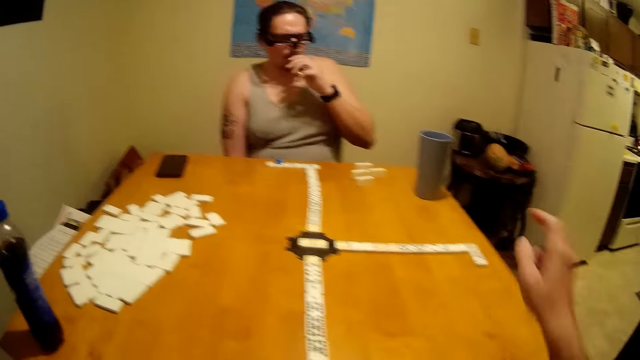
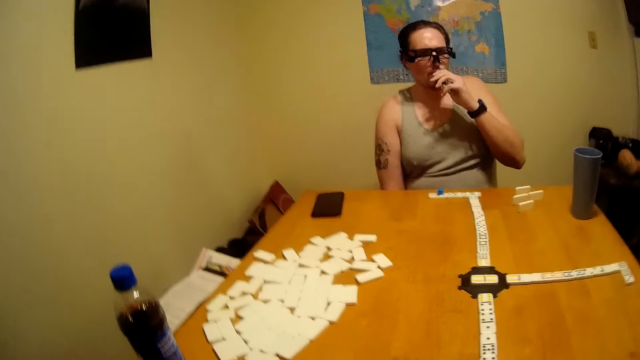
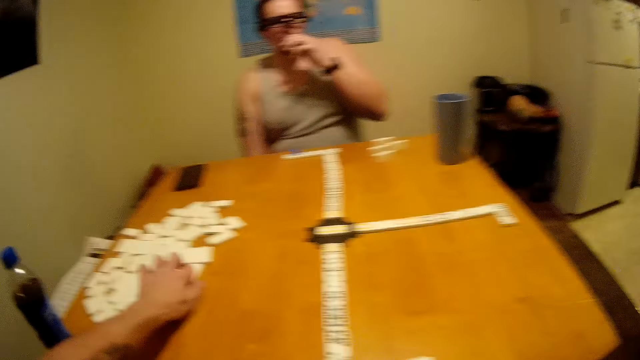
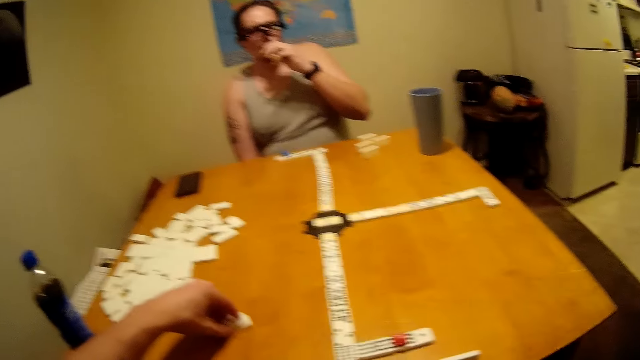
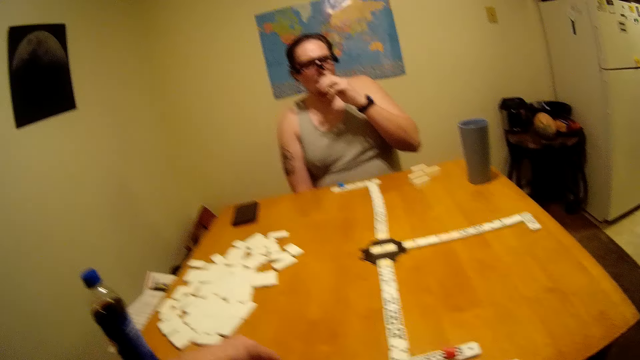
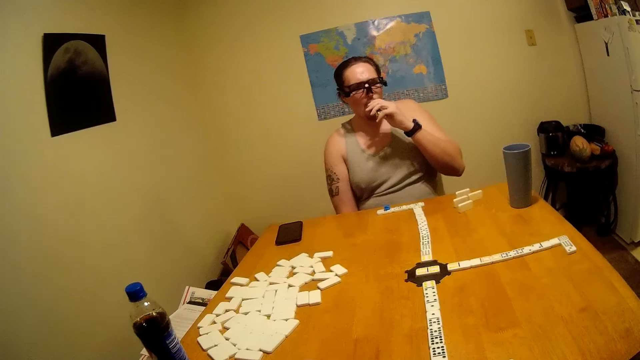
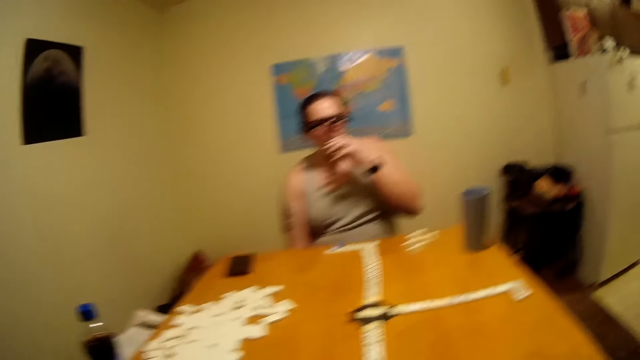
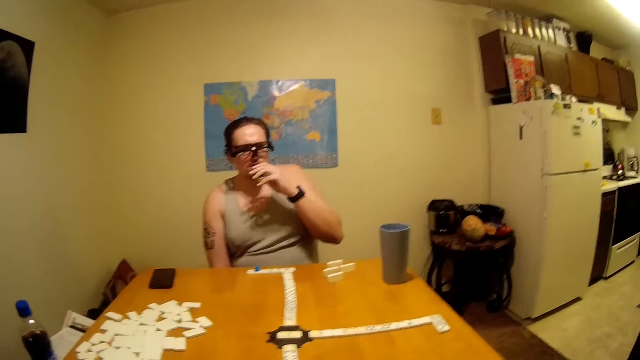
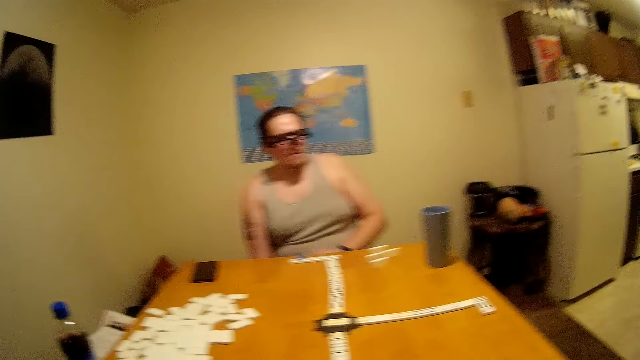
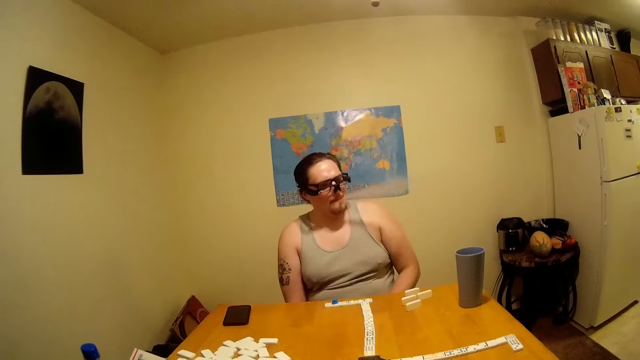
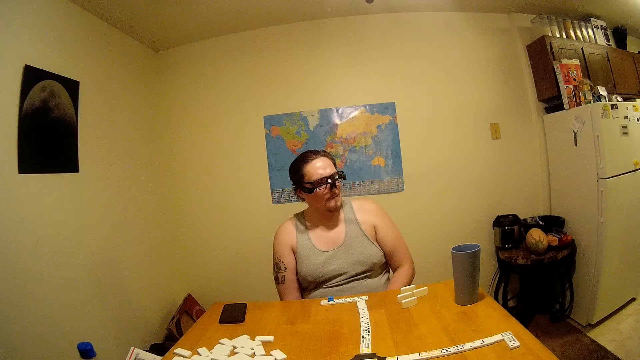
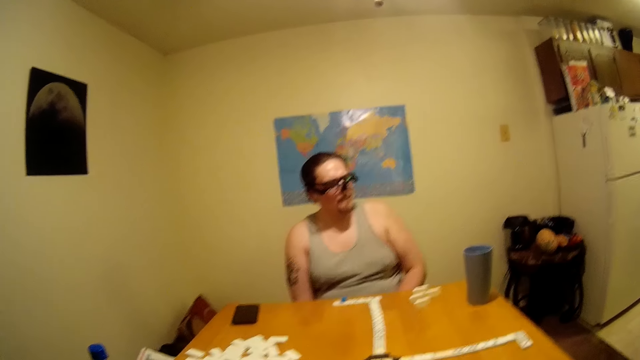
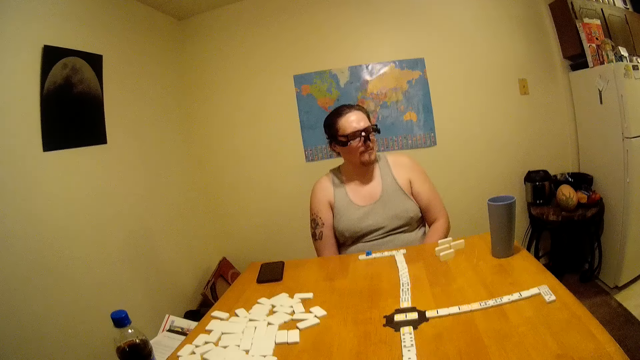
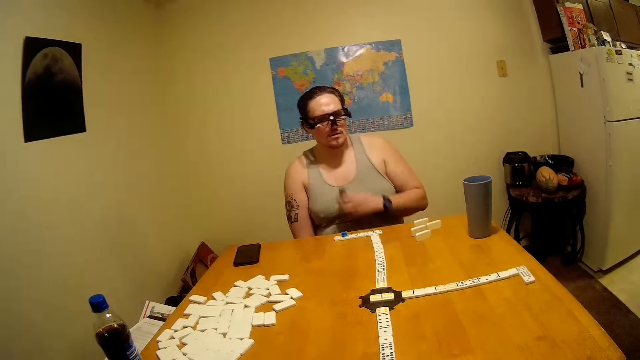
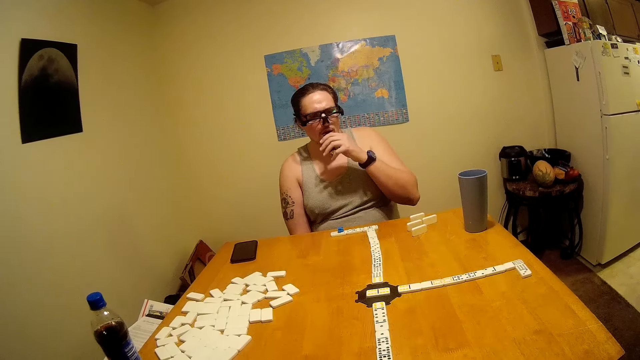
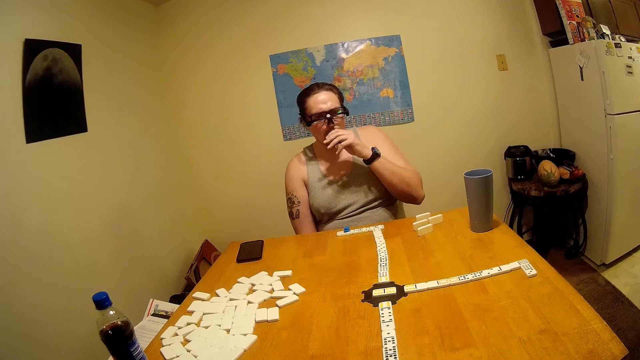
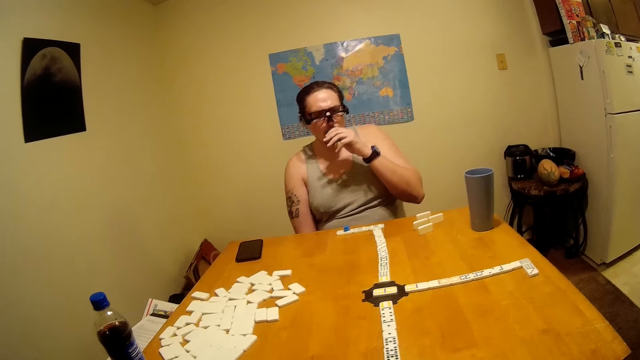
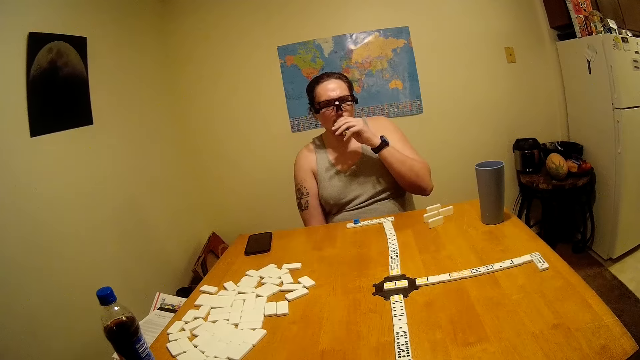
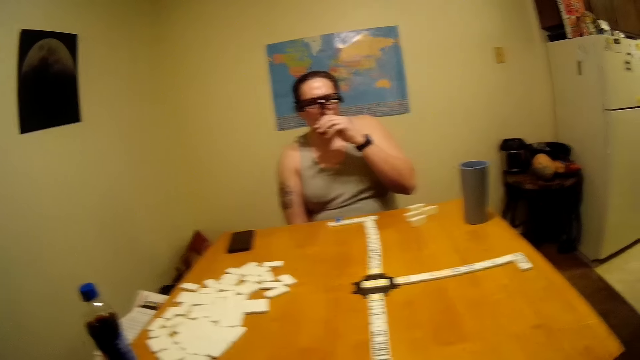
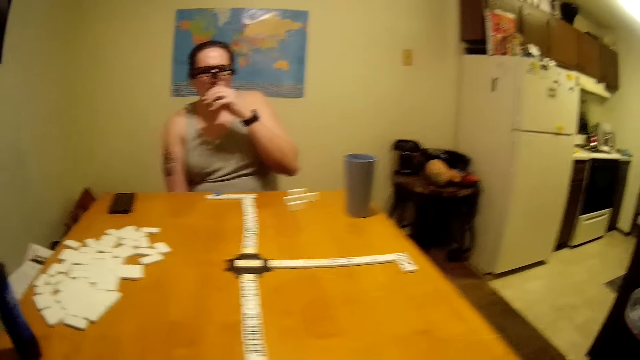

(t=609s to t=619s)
The man smokes something and sniffs something. The camera wearer points on the dominoes. They speak, pick up the dominoes, and pull a domino. The man smokes something. The camera wearer joins the domino. The man sniffs something, places his hand on his lap, and lowers his hand. He smokes something and sniffs something.

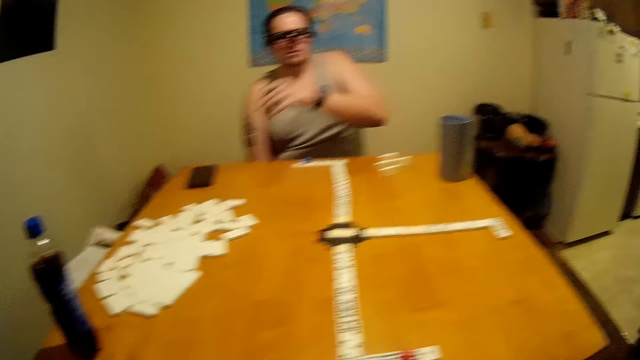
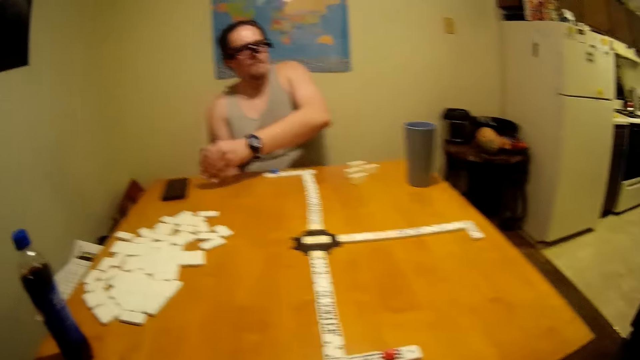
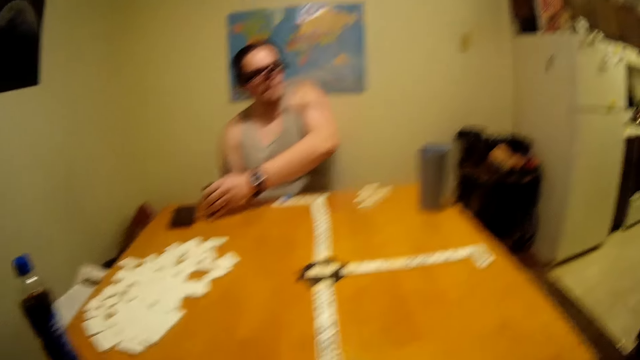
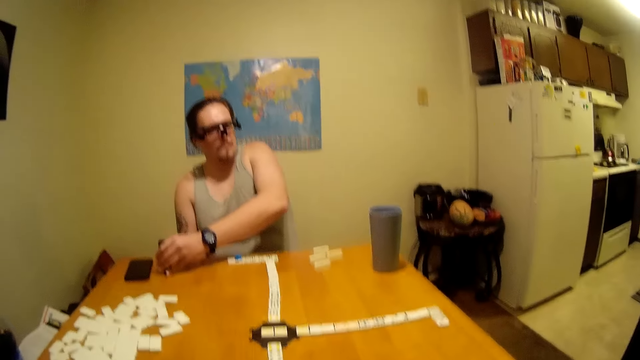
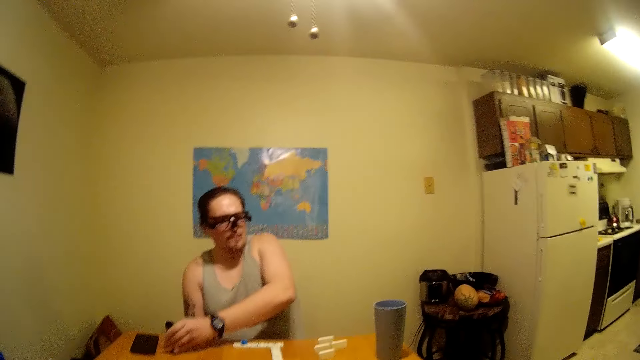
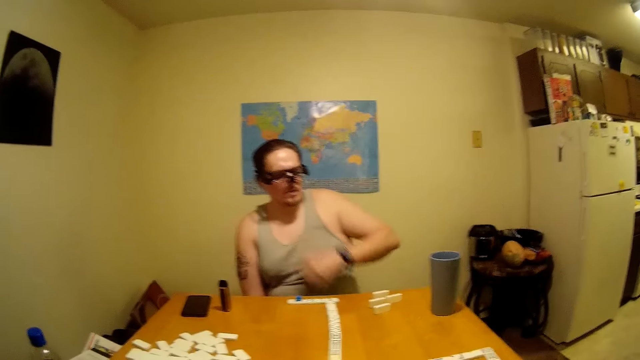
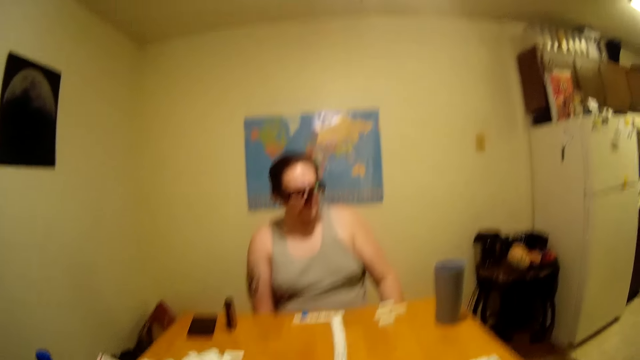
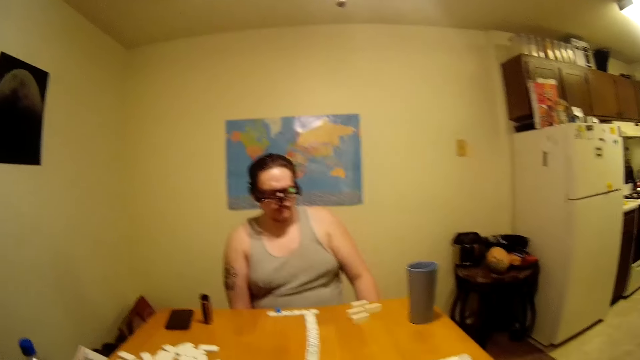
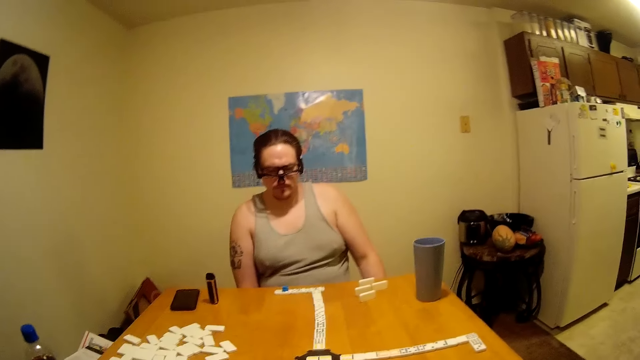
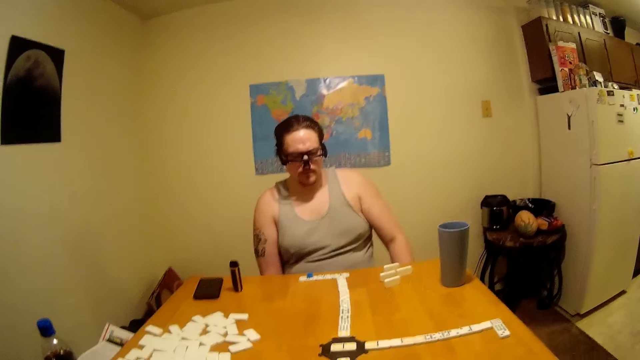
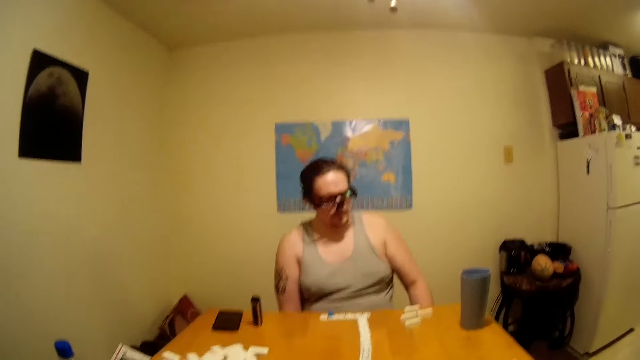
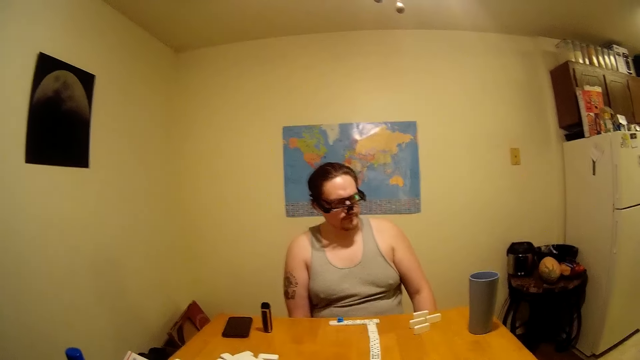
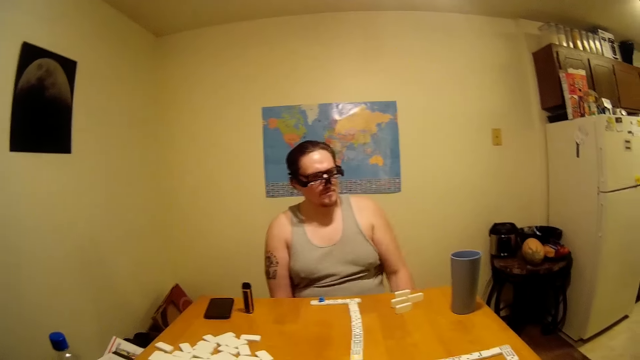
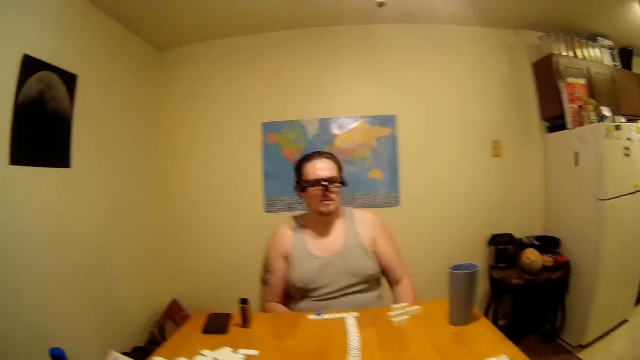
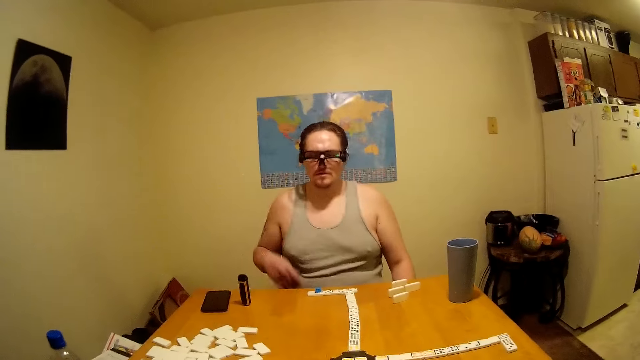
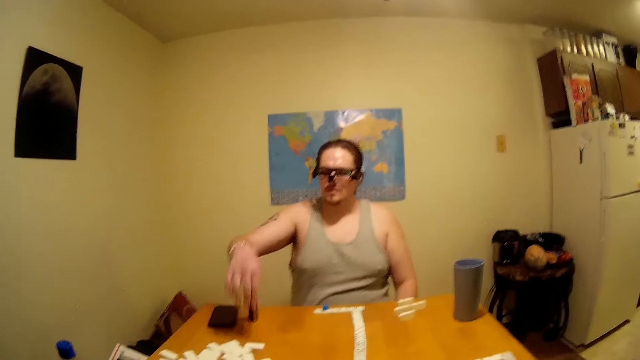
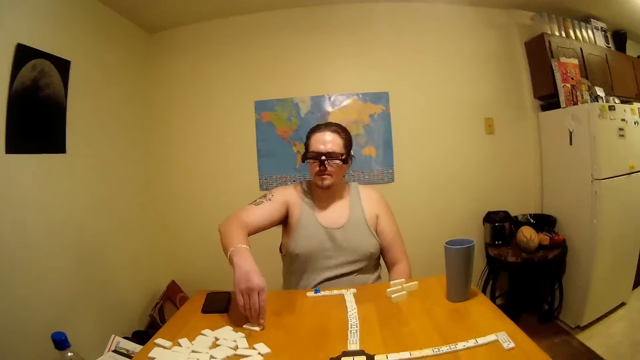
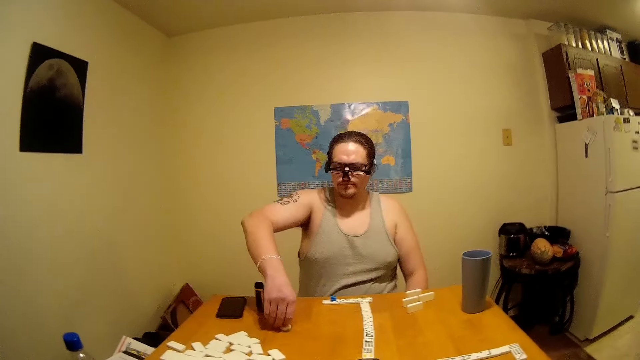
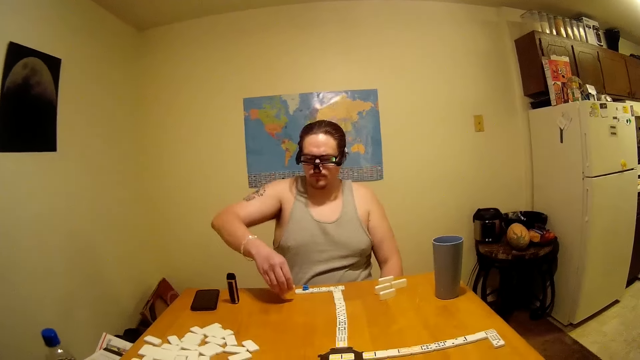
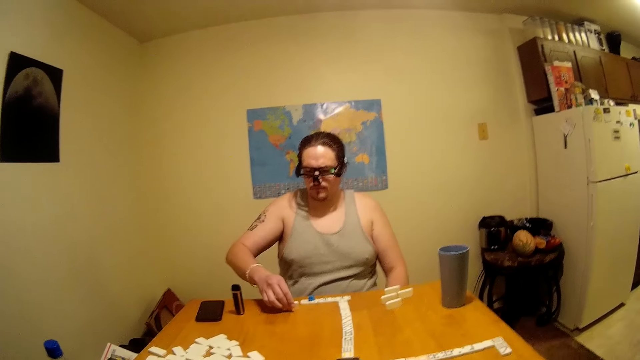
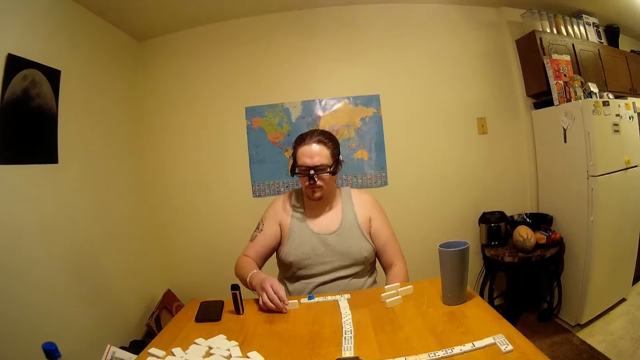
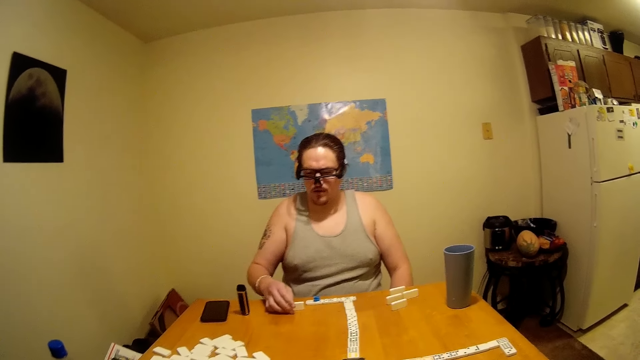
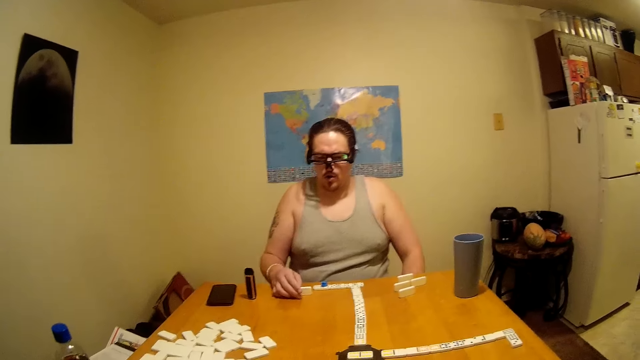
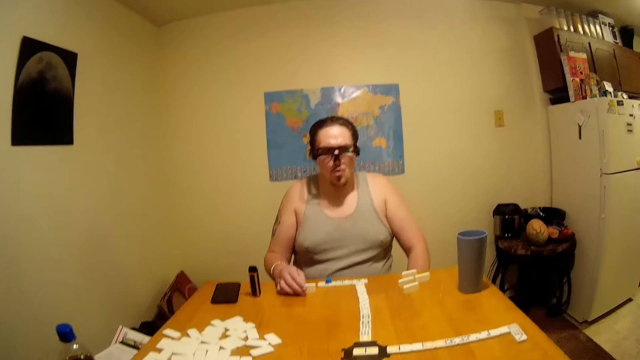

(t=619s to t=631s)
The camera wearer speaks. A man puts something on the table. He places a hand on his lap. He rubs his lap. He scratches his leg. He picks up a domino.
